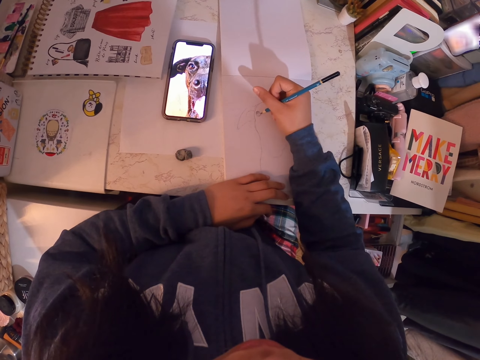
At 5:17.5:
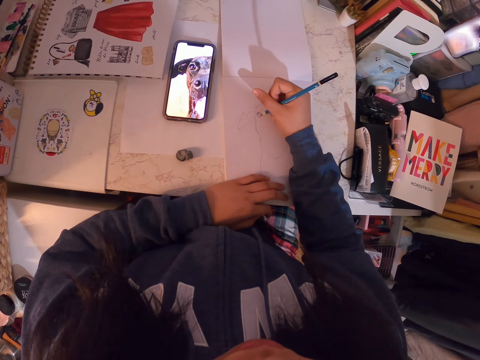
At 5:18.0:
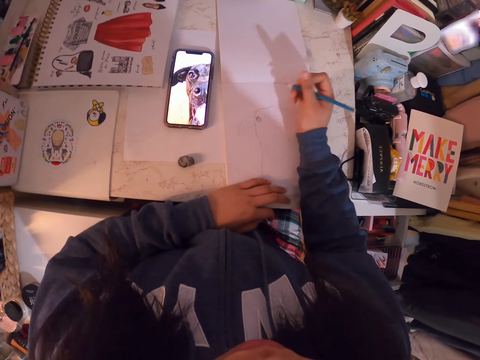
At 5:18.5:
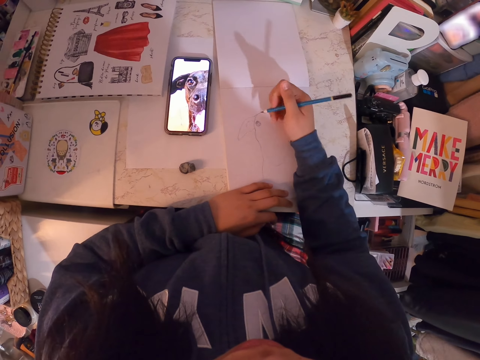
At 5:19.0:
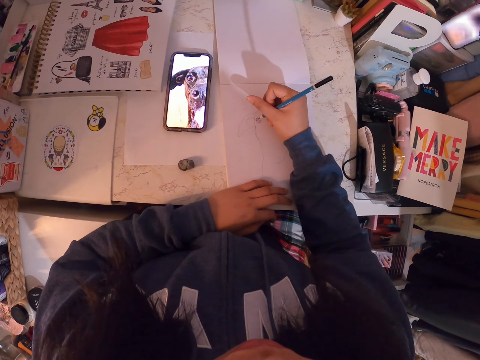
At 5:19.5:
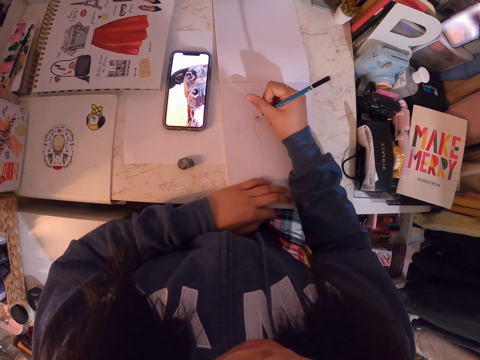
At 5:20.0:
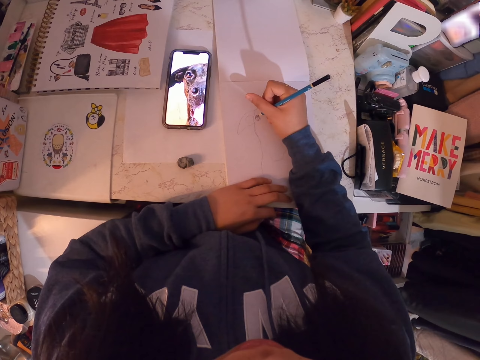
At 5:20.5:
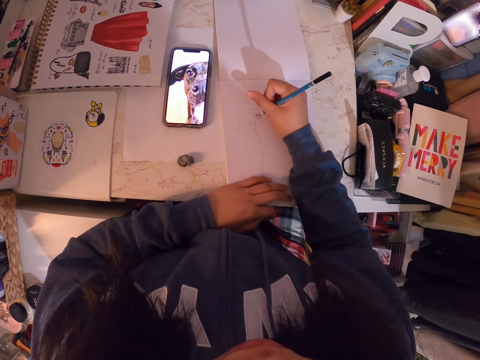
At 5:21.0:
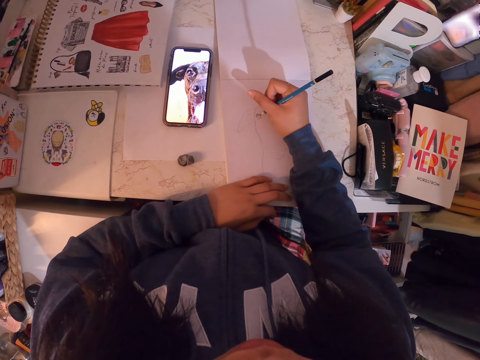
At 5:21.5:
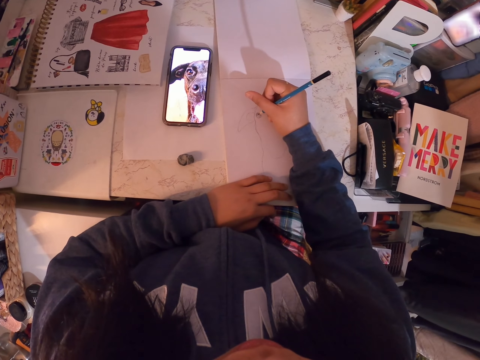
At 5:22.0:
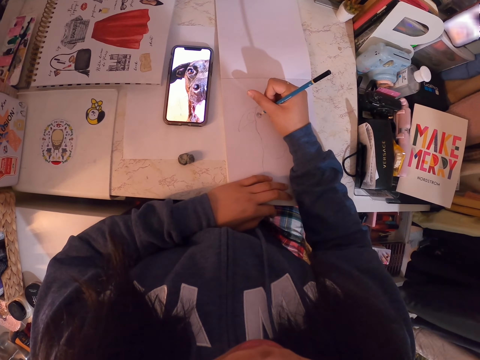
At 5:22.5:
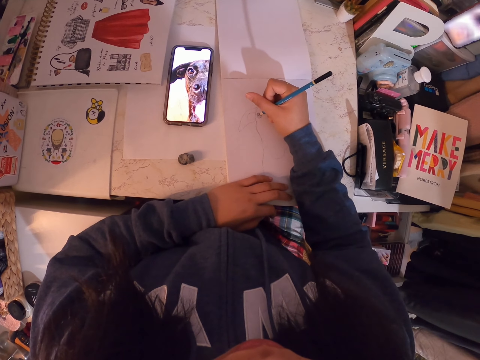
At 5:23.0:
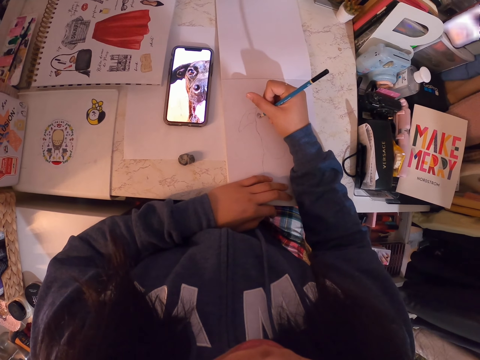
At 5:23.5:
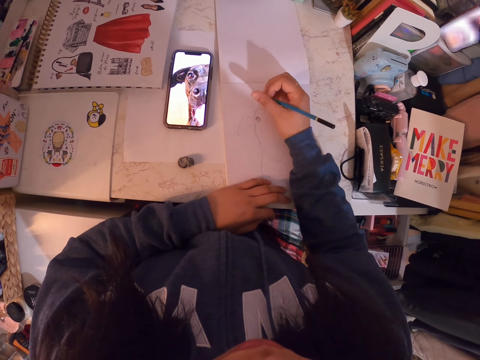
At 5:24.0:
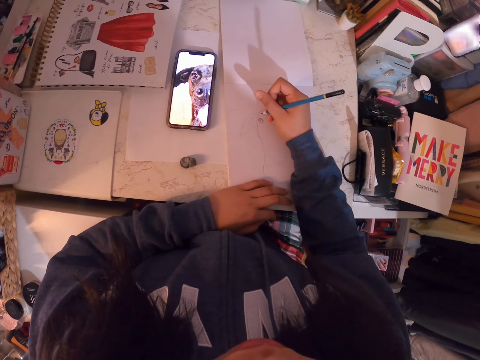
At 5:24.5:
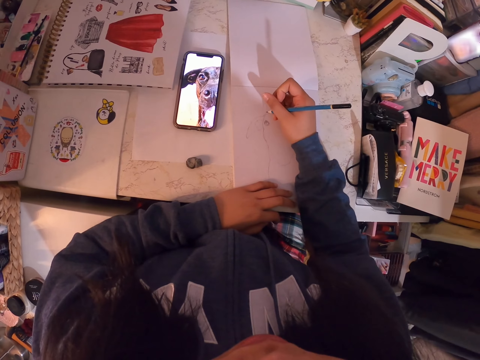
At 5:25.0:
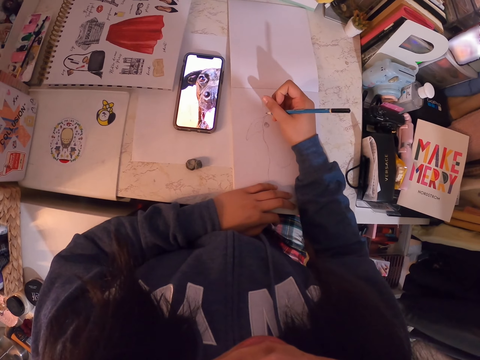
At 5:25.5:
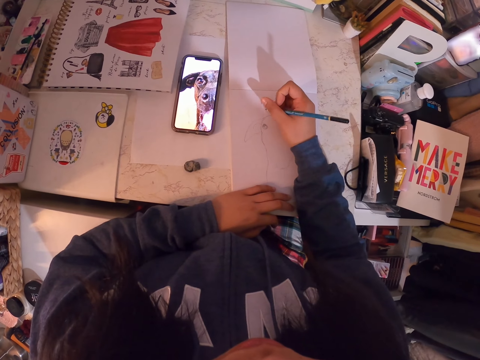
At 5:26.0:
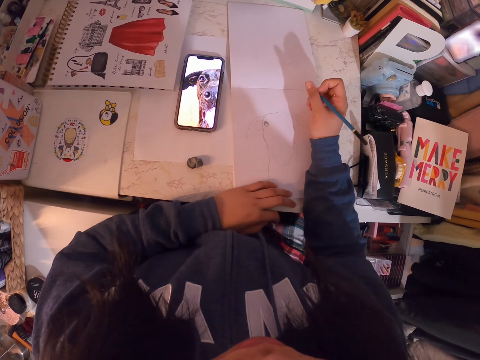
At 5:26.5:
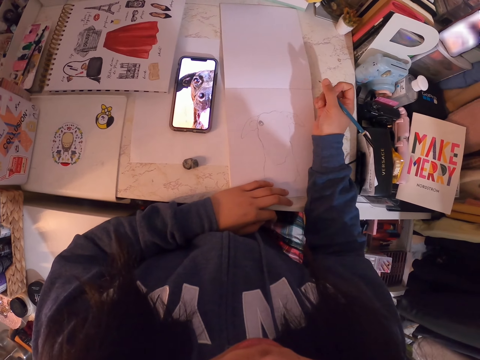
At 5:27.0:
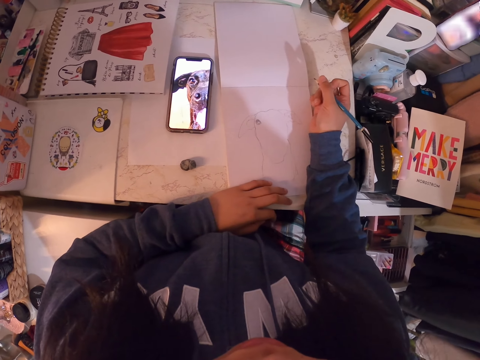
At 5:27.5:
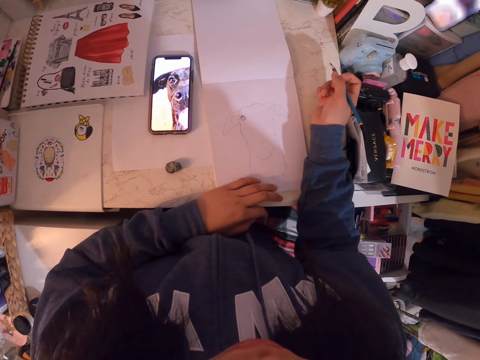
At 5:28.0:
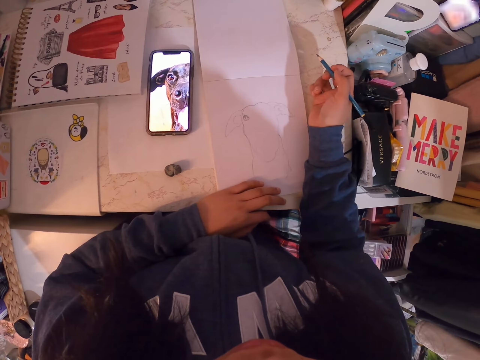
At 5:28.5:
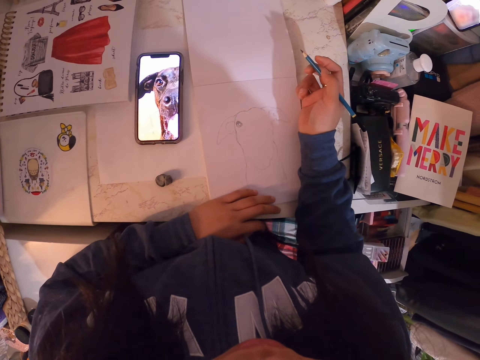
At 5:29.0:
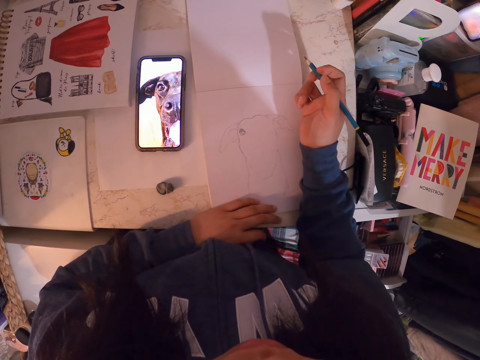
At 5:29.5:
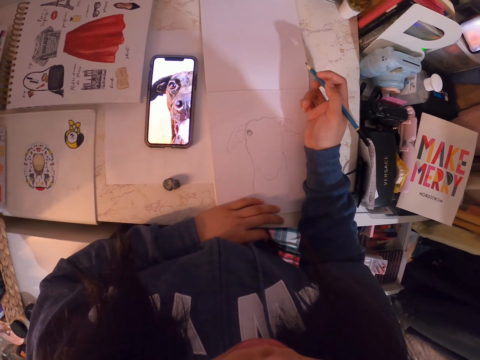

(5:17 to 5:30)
The camera wearer holds the pencil. She draws on the book. She holds the pencil. She moves her hand.

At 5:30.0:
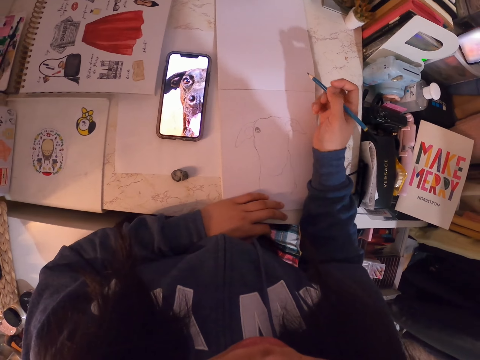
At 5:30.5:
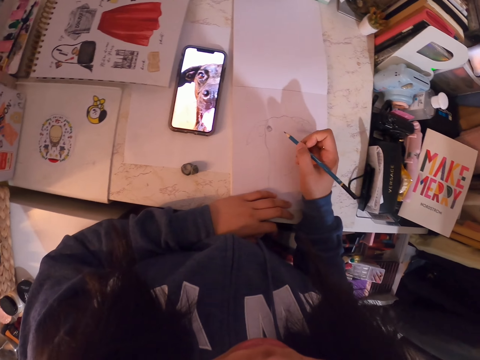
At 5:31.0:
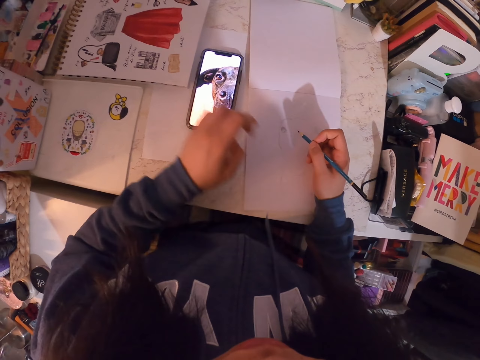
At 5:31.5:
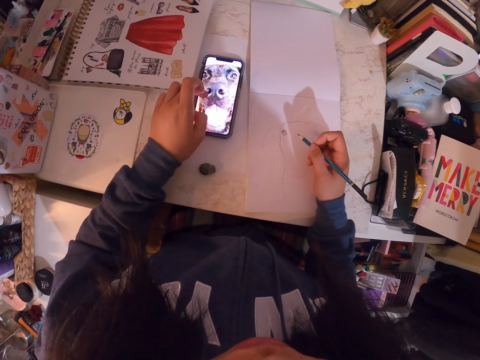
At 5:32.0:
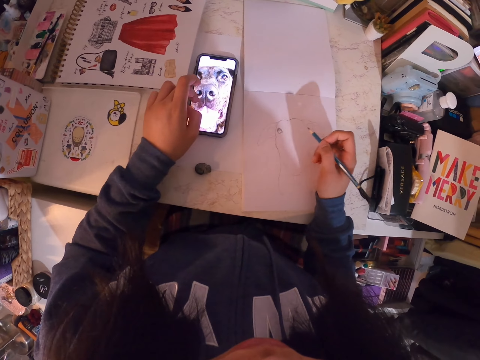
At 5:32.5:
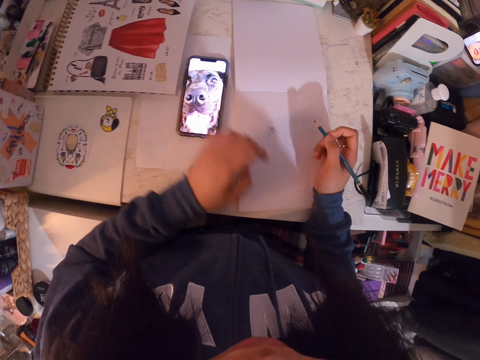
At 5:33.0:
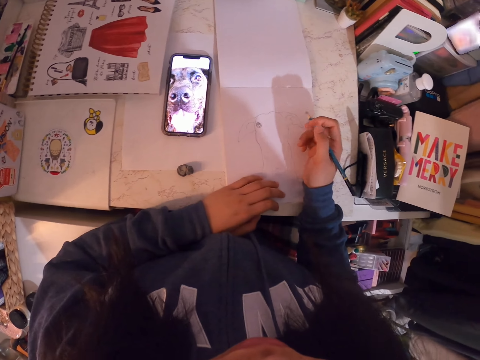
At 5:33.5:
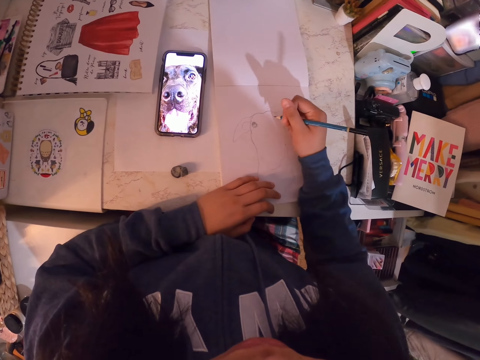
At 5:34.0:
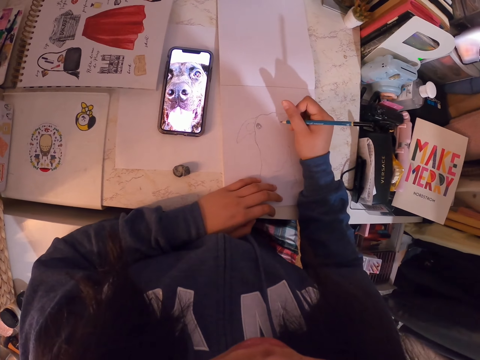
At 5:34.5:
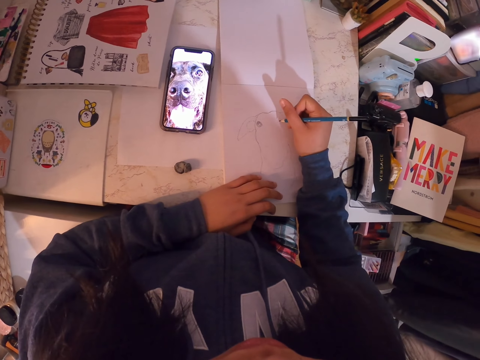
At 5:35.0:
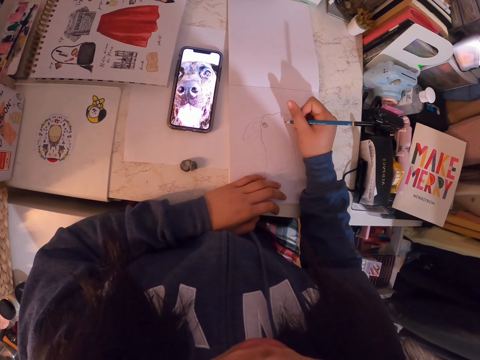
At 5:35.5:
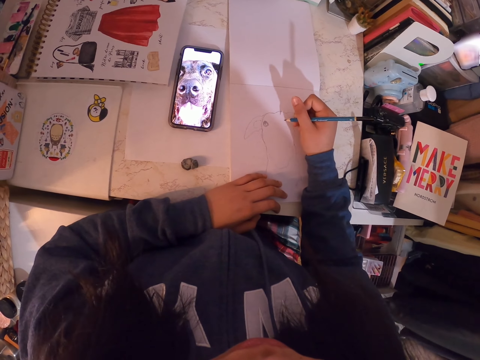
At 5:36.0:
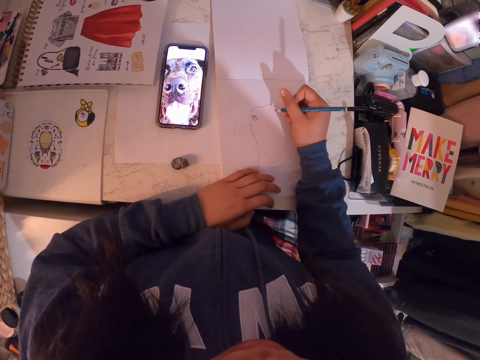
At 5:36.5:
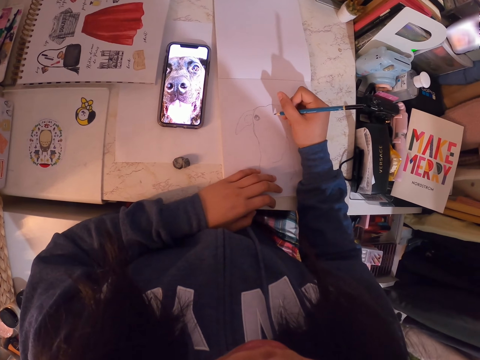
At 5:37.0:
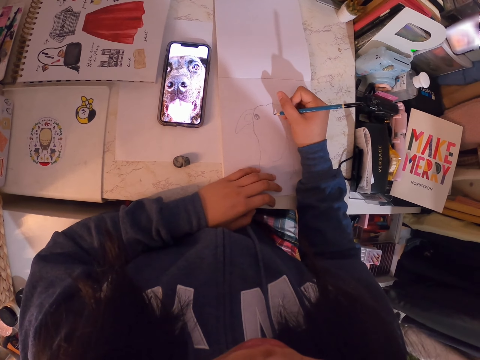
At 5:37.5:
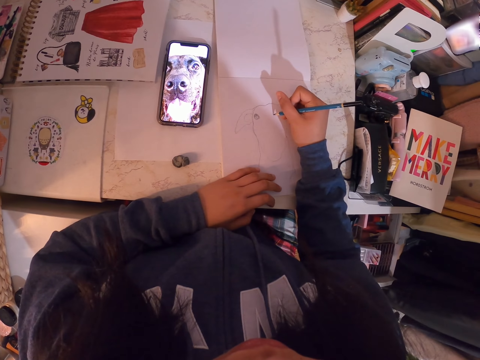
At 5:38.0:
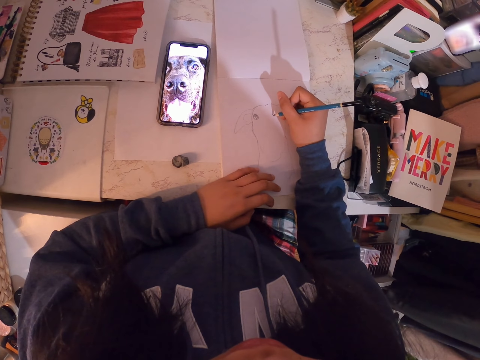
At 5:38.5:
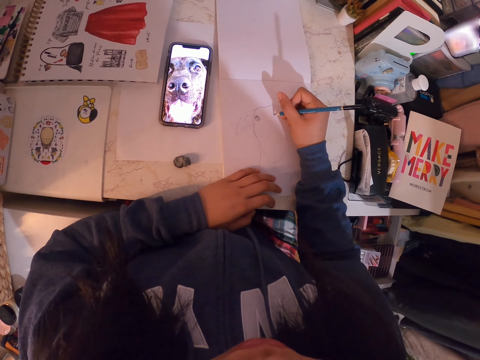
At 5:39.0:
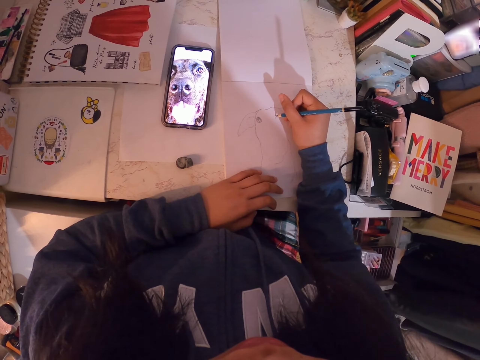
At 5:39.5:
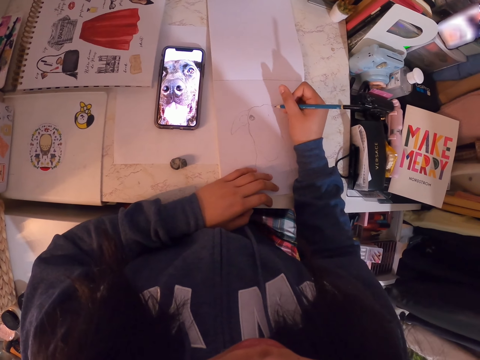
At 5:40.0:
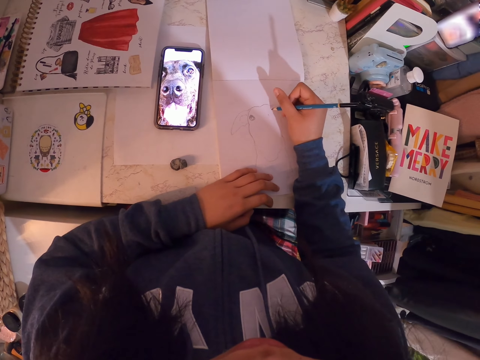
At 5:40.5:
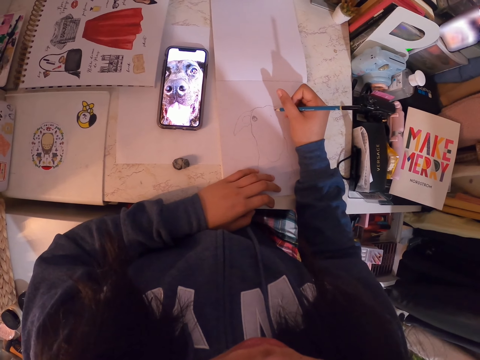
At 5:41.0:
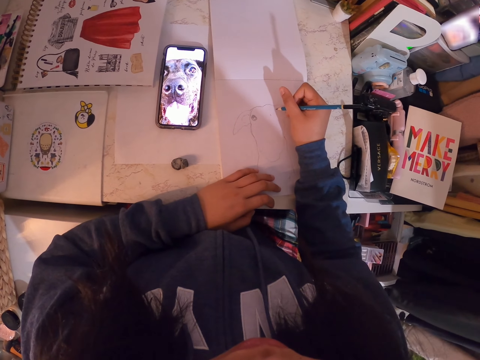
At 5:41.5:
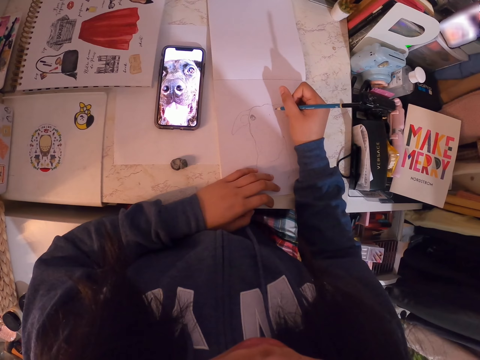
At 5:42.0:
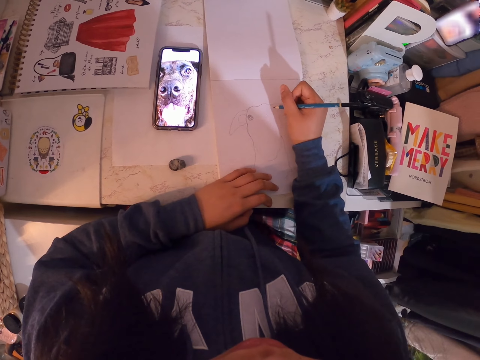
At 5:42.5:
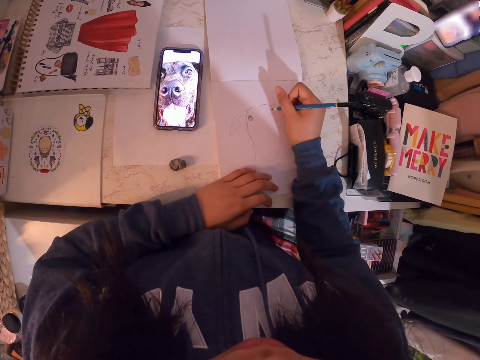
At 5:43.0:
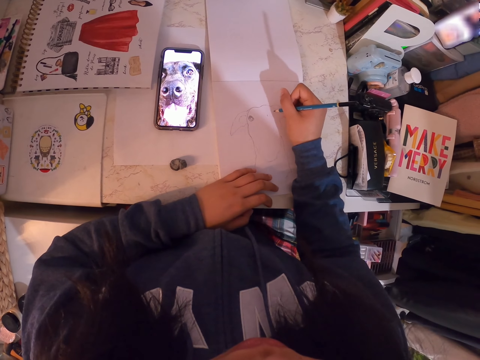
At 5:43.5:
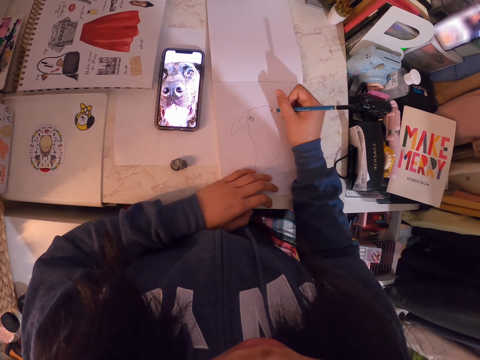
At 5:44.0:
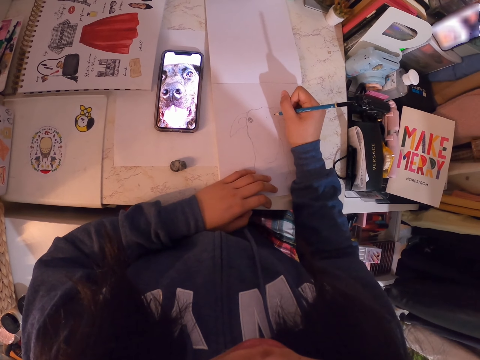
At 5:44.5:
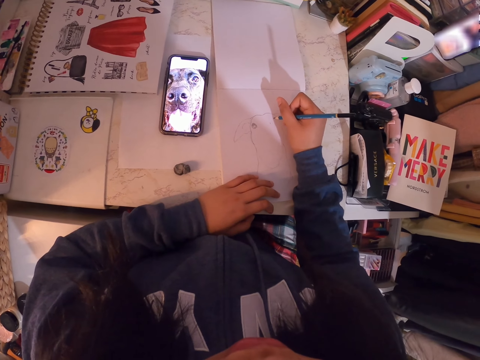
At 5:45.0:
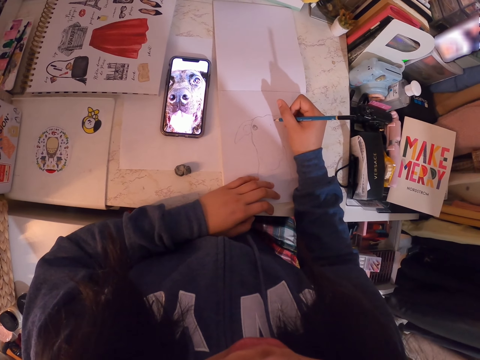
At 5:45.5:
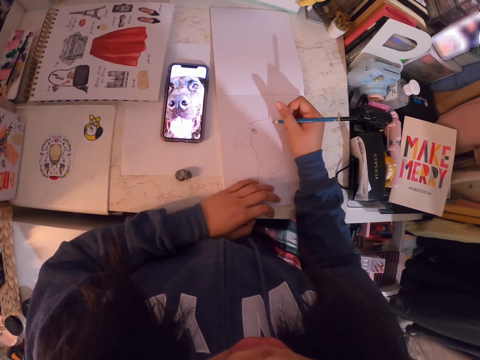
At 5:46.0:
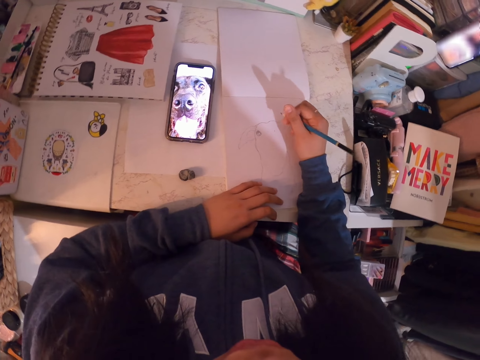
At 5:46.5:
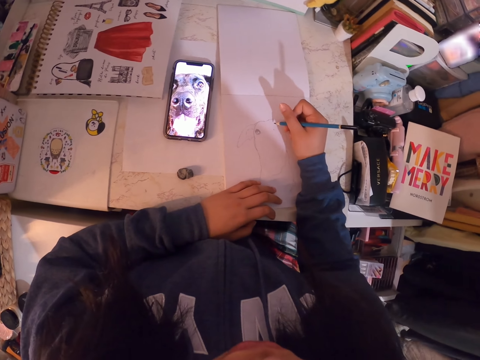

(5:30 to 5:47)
The camera wearer adjusts the picture in the phone. They scroll the phone. They put the hand on the book. They draw in the art book with the art pencil.
